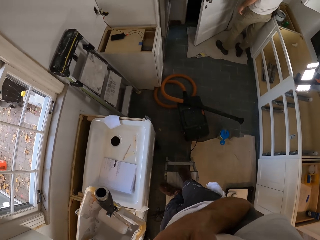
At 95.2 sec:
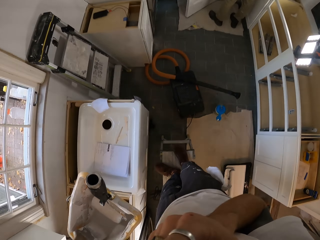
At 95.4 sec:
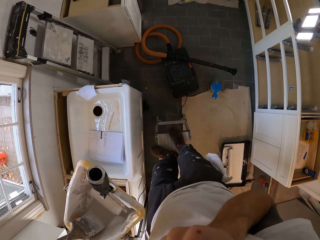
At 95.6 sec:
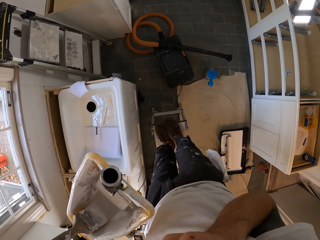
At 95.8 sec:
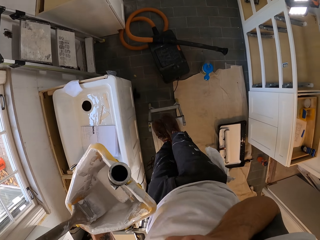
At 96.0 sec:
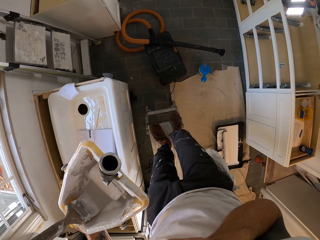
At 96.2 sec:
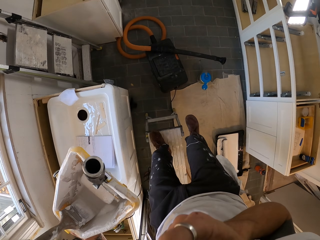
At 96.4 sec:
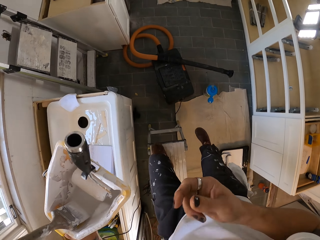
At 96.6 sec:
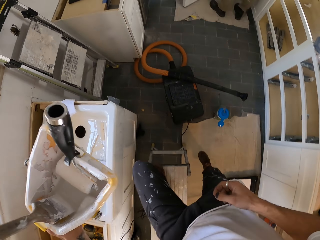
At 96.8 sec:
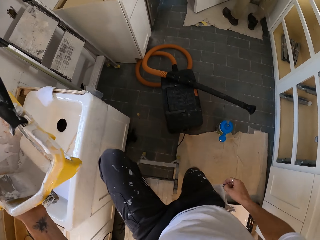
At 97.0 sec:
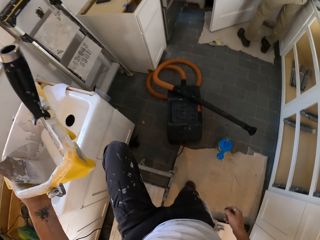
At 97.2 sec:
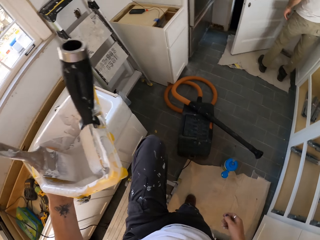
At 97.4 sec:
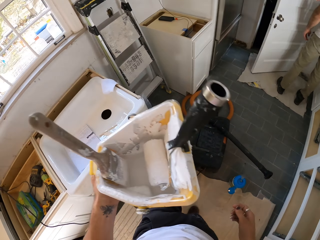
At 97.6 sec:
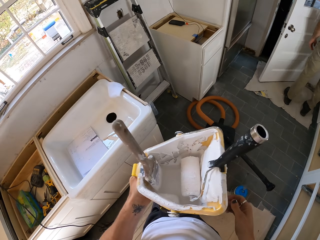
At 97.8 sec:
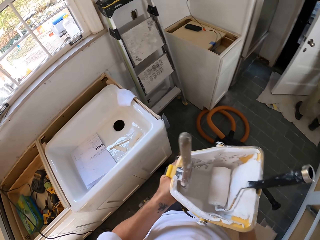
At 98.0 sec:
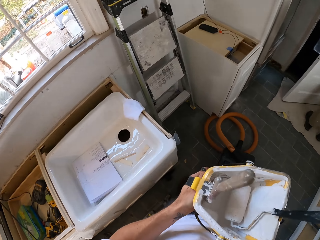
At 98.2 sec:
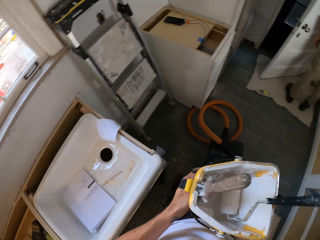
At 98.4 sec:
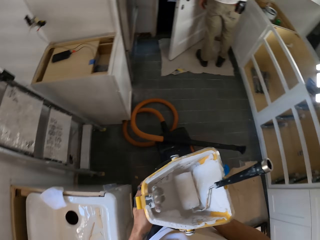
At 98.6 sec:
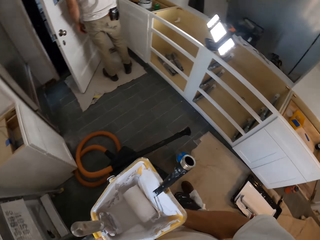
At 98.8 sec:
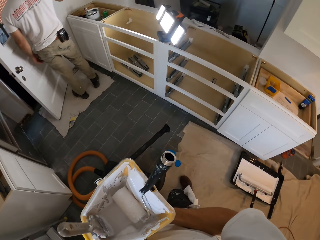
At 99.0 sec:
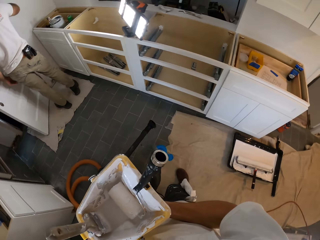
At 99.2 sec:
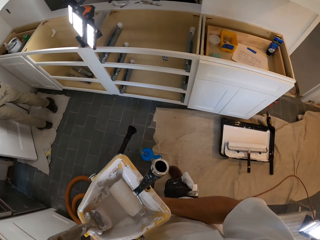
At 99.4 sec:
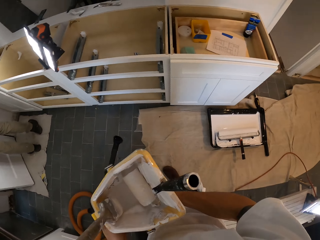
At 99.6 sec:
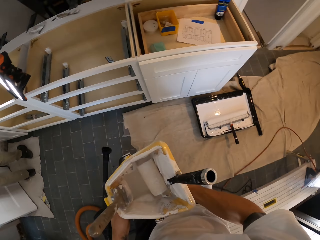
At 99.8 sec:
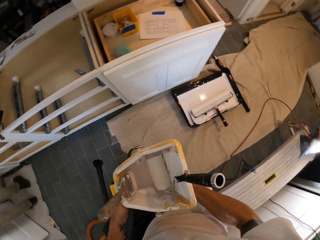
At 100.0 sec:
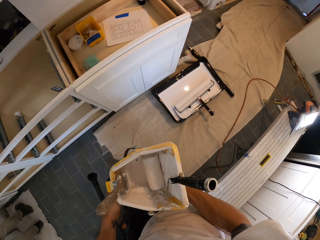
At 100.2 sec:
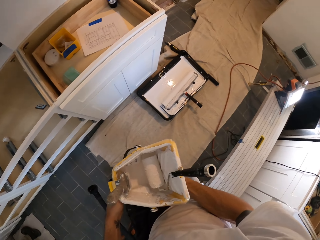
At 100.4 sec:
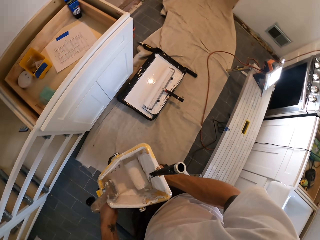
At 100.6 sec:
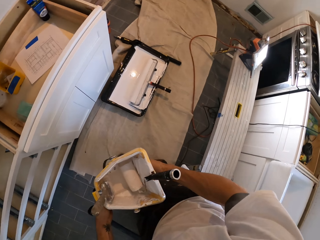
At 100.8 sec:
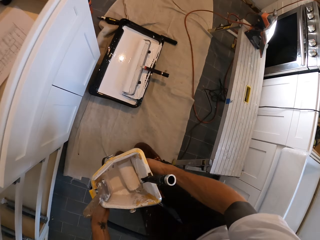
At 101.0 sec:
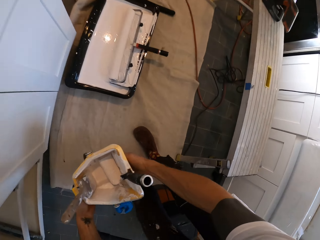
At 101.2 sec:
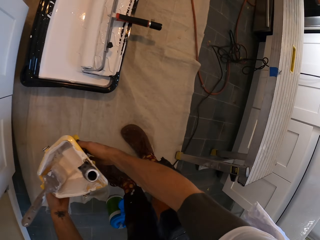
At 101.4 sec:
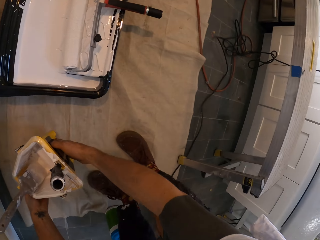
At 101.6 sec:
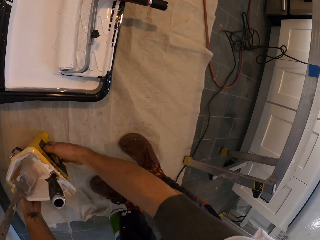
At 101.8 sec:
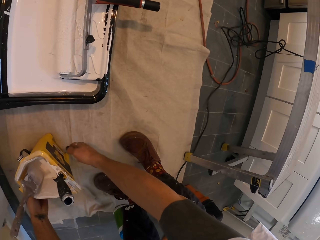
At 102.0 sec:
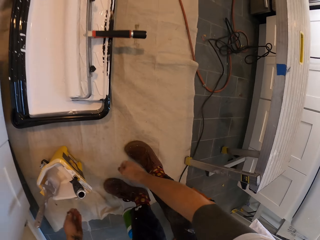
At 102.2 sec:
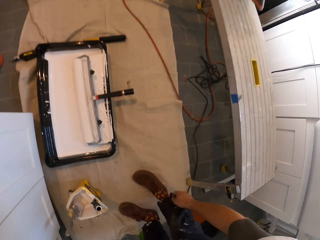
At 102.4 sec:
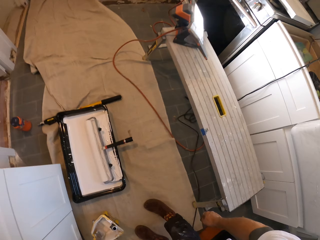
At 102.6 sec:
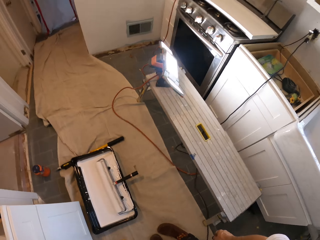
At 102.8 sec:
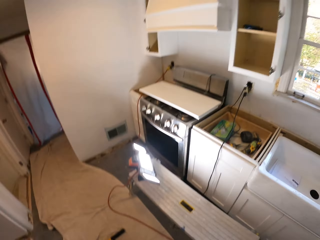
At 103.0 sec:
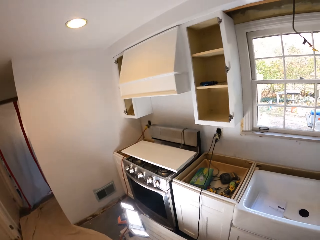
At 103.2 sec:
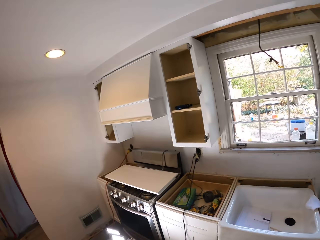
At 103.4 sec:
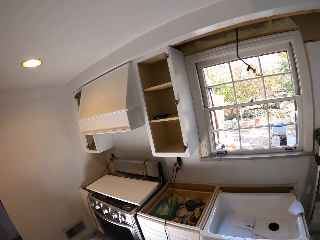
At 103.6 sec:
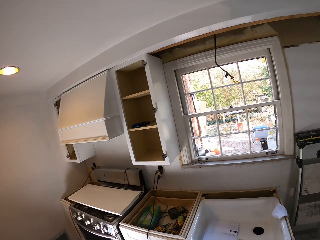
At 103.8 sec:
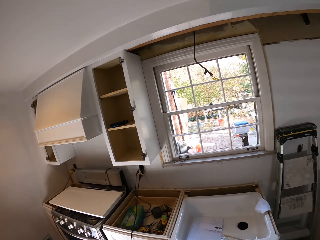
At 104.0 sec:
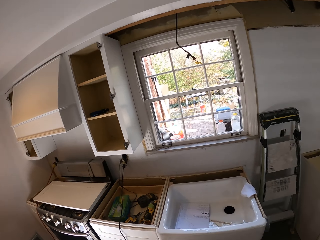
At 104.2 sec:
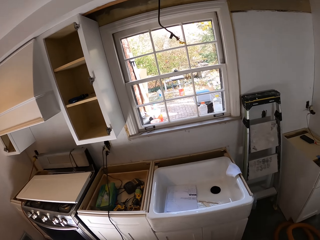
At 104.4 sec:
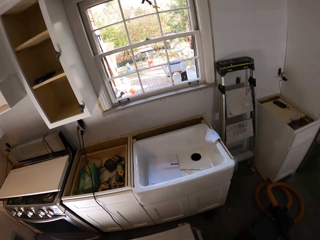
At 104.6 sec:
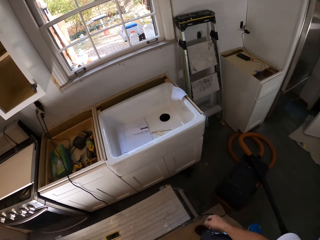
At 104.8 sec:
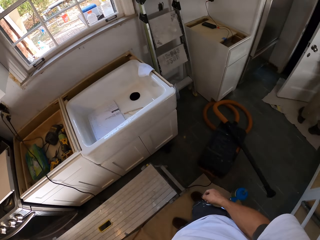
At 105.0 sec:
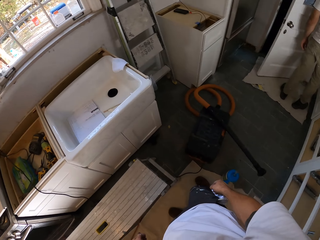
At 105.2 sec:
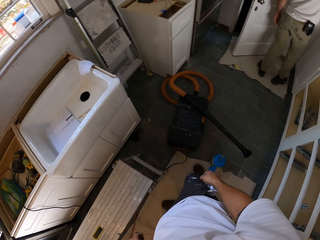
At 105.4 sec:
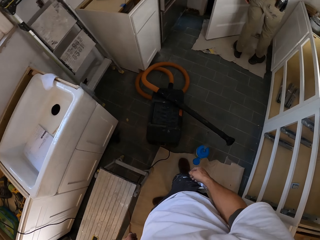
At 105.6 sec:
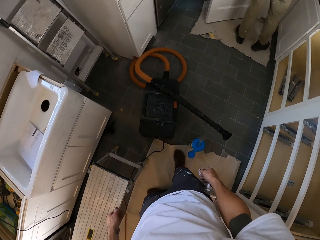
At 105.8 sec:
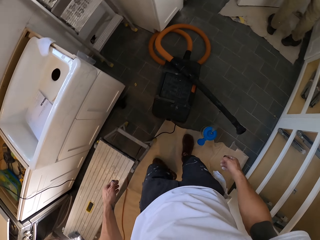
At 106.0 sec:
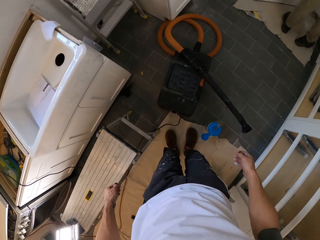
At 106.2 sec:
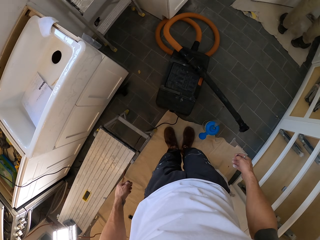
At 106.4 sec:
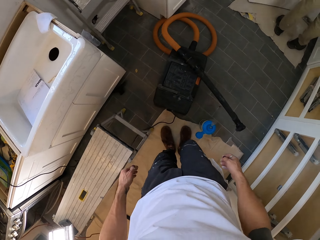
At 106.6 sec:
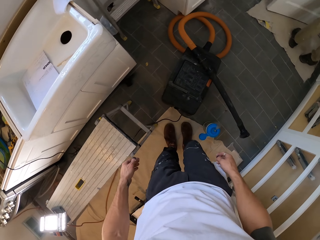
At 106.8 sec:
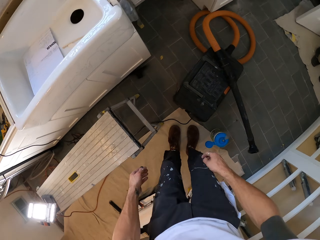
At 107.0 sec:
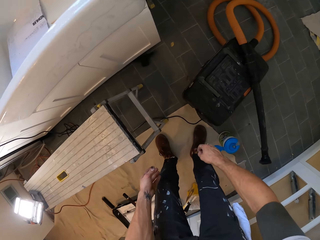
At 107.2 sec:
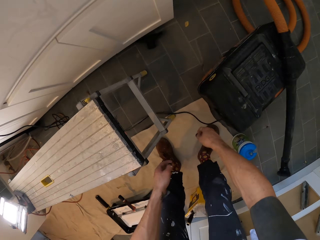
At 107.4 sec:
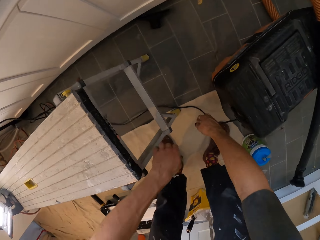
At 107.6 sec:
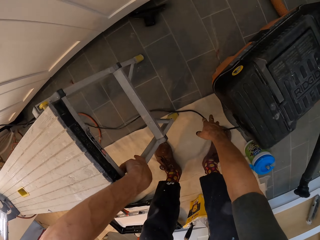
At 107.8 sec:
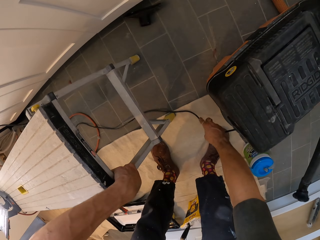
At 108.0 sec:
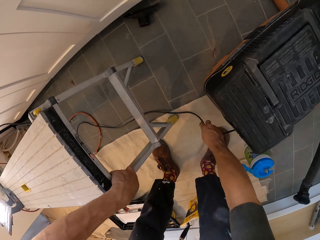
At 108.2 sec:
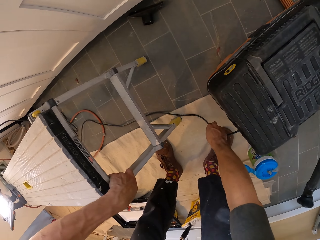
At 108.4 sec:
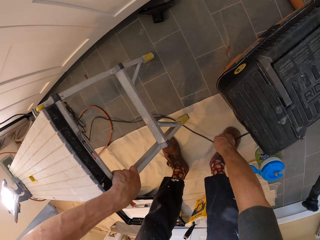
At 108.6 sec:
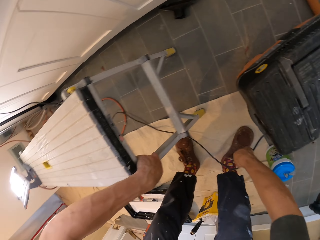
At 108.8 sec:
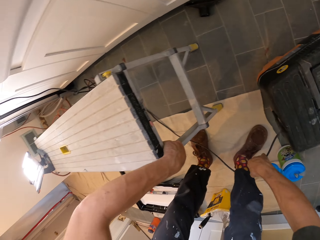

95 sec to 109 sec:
The camera wearer walks around. They put down the paint container. They look around.

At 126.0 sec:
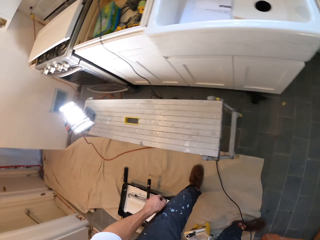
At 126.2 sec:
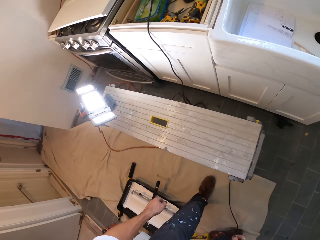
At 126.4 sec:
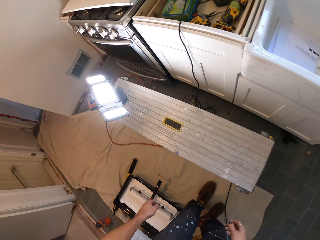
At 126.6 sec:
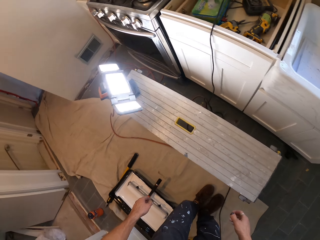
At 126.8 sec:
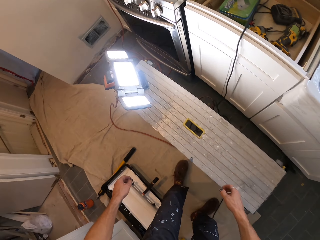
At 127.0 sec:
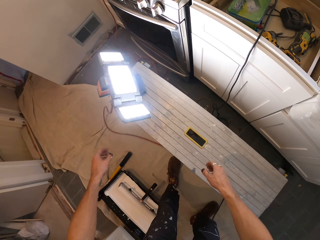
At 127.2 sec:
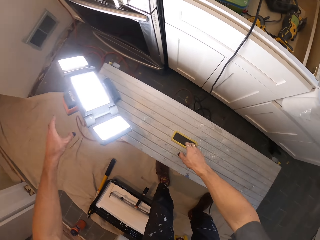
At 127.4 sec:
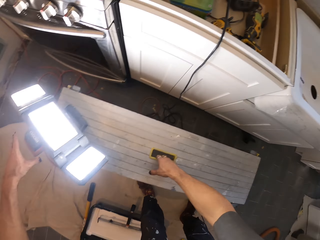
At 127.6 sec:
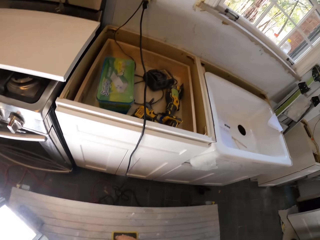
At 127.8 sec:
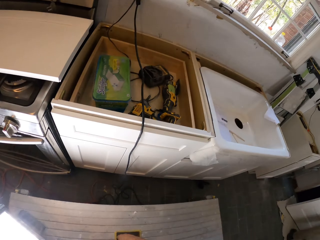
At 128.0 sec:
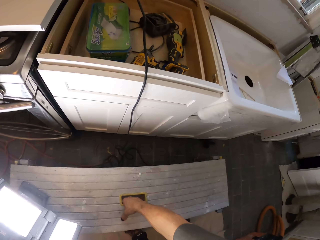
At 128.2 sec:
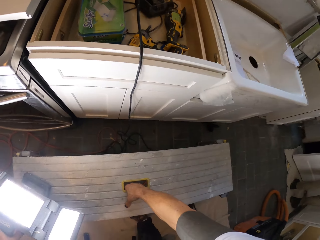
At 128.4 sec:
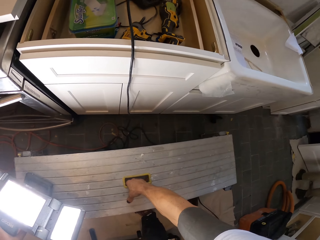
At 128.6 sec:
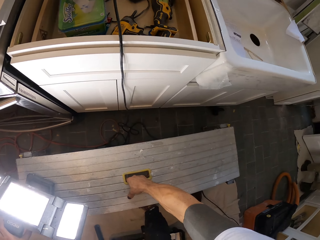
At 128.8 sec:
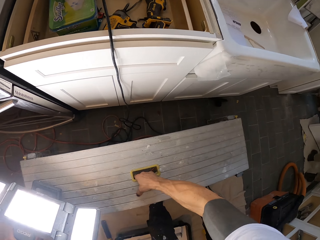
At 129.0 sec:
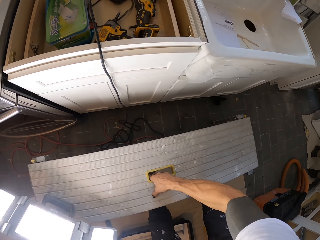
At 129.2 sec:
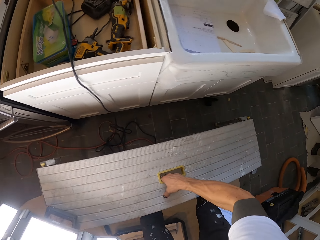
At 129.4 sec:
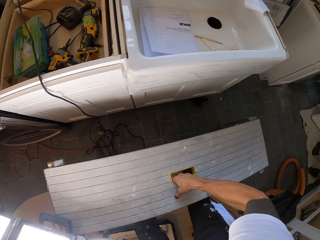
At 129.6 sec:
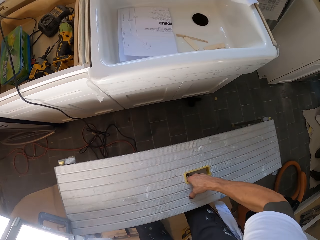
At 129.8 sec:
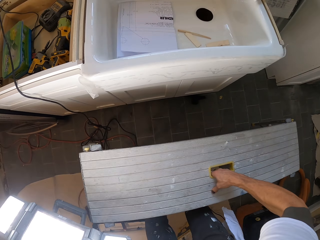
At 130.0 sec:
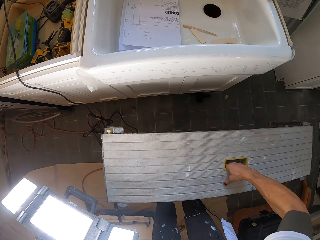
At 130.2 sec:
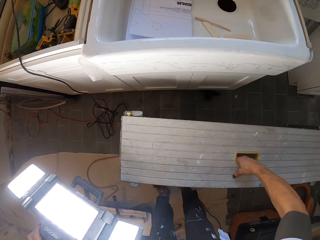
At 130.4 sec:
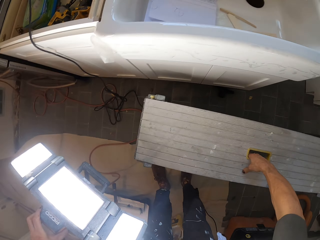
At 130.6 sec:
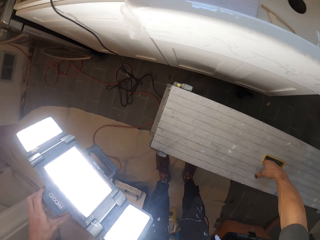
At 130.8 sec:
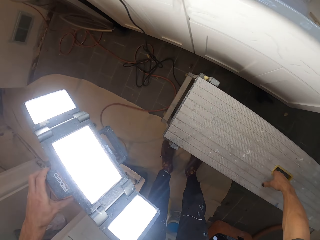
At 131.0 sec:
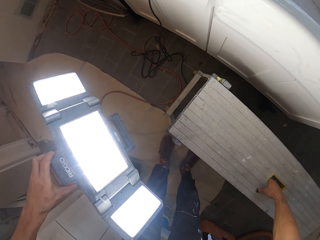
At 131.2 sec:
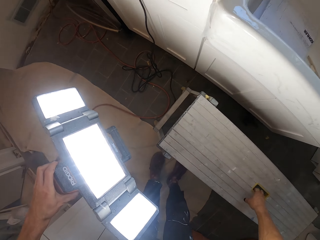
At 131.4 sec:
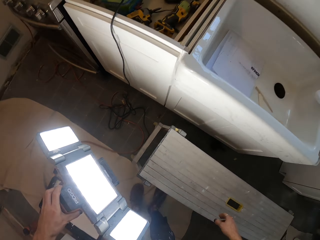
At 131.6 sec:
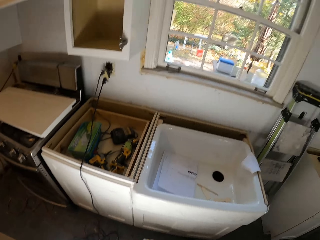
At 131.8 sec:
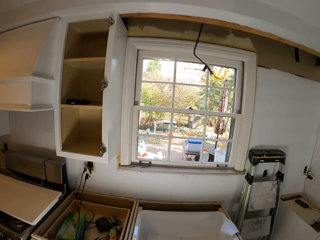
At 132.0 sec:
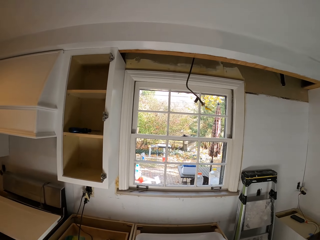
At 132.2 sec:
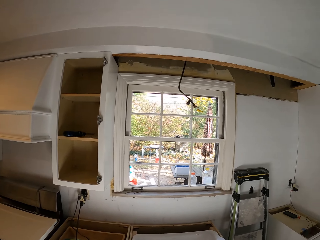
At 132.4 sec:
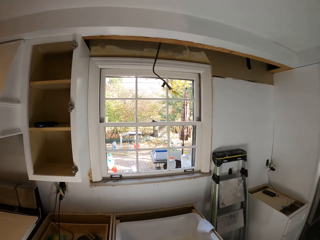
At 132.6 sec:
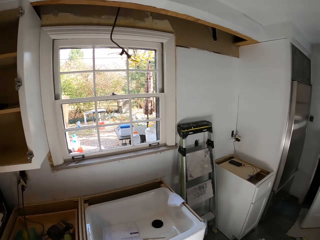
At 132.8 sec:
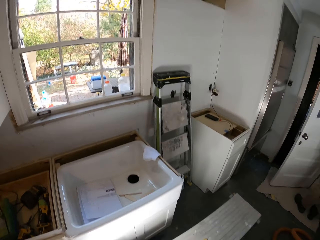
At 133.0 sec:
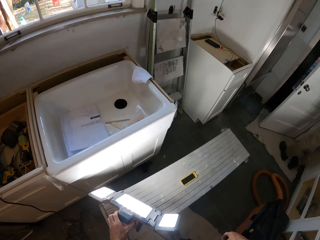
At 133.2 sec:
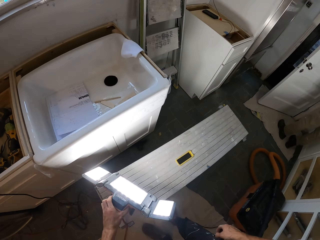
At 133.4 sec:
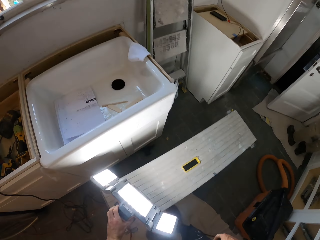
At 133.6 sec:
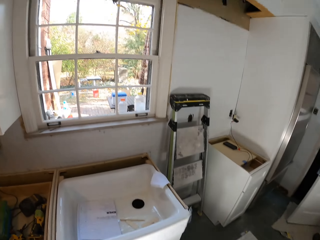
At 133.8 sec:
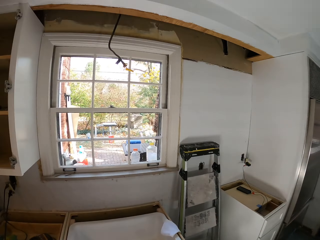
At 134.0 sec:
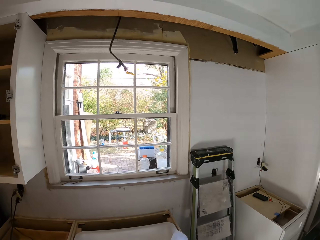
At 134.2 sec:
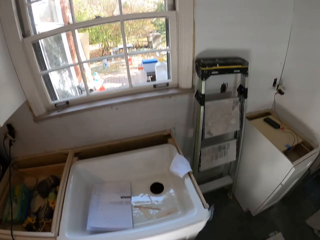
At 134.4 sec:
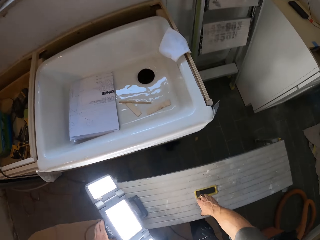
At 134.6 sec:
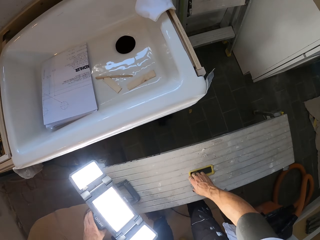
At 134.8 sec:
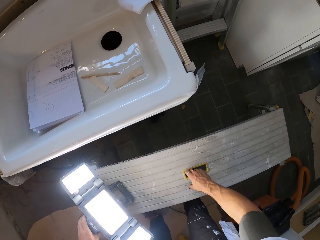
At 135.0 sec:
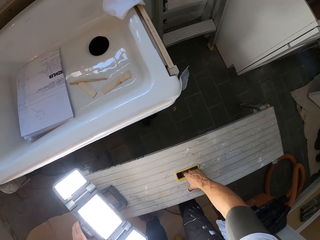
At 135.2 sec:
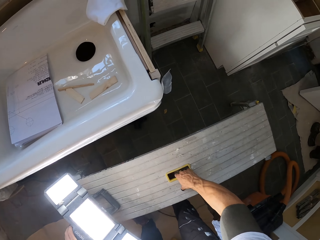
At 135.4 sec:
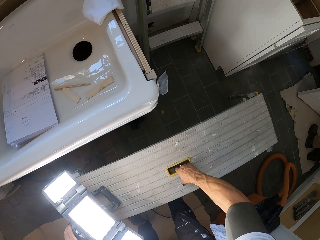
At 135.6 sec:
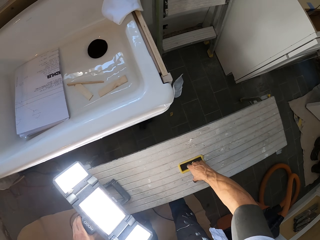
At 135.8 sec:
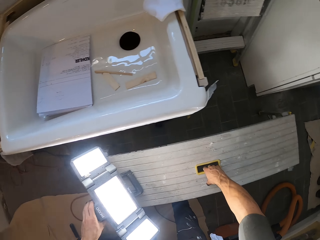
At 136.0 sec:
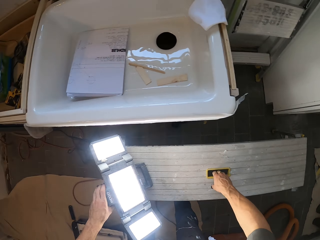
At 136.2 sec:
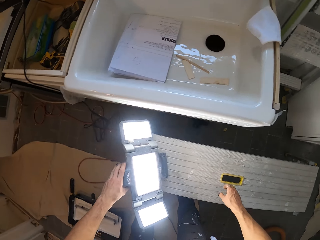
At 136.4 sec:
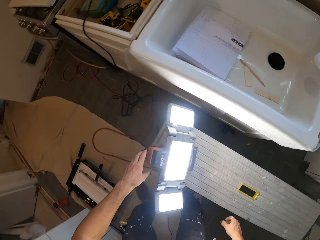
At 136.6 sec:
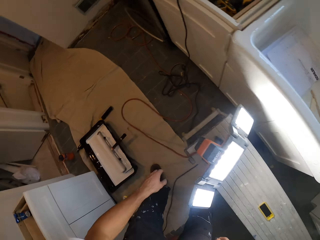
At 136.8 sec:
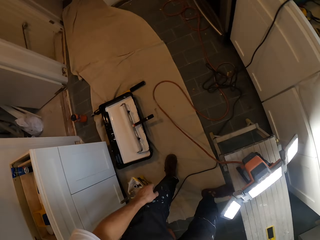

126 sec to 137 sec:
The camera wearer adjusts the table on the floor. They pick up a lighting panel. They pick up the paint container. They move the panel.
